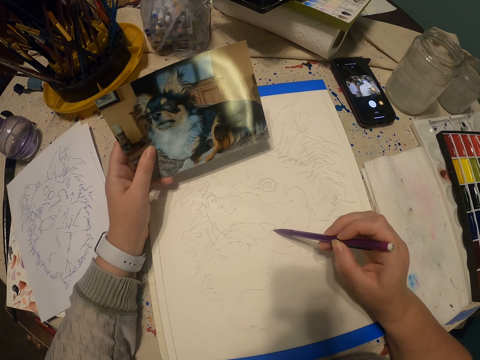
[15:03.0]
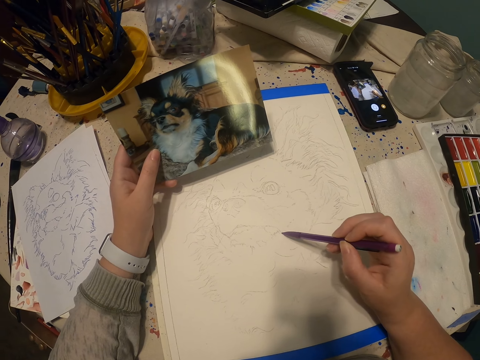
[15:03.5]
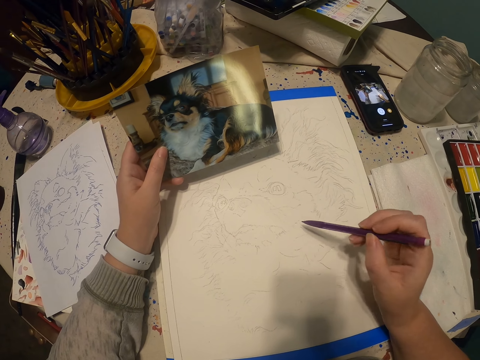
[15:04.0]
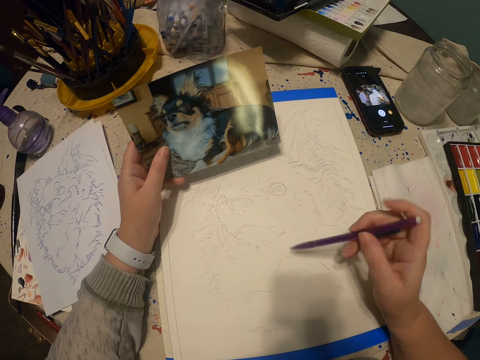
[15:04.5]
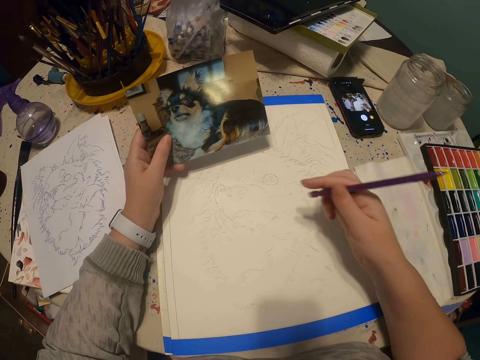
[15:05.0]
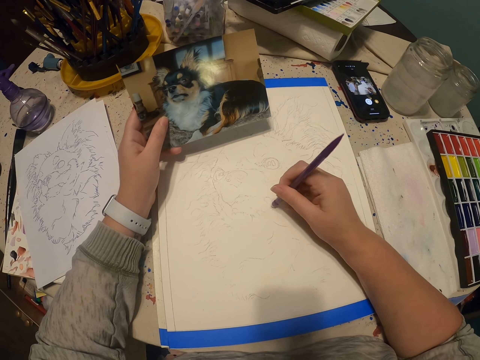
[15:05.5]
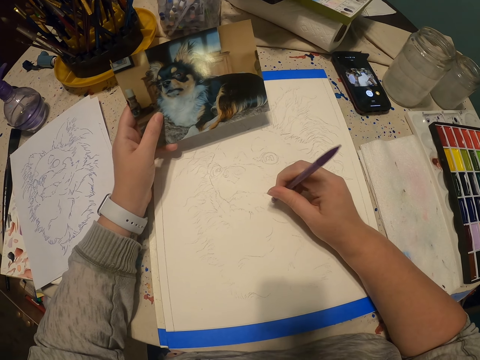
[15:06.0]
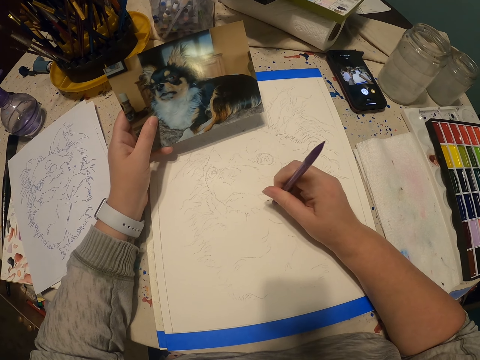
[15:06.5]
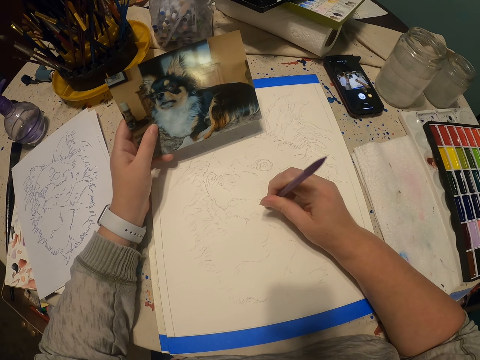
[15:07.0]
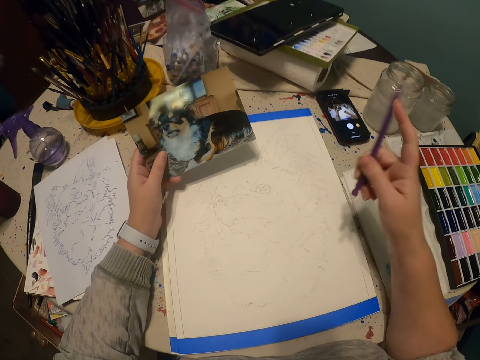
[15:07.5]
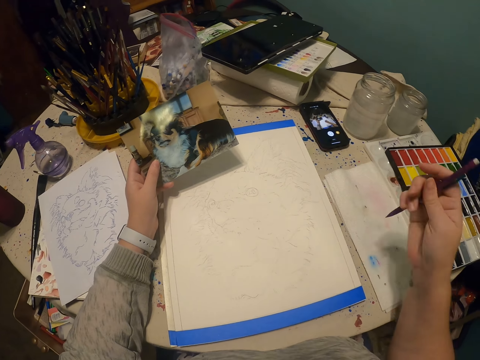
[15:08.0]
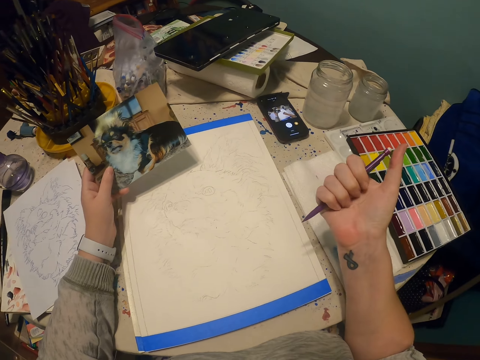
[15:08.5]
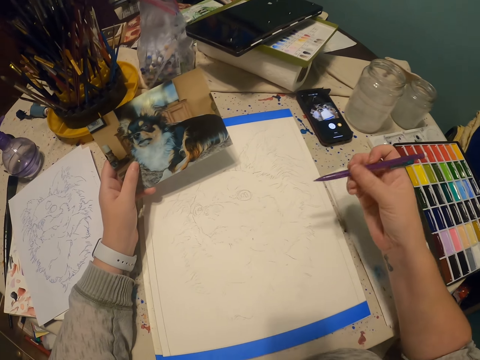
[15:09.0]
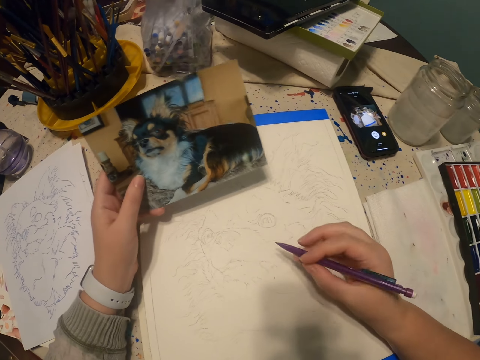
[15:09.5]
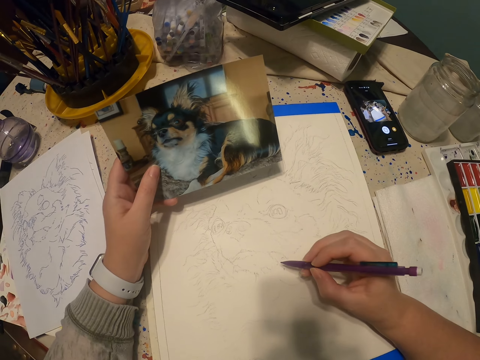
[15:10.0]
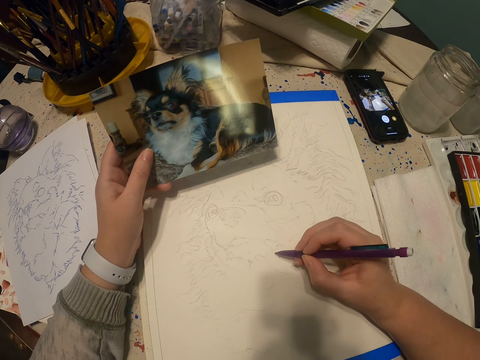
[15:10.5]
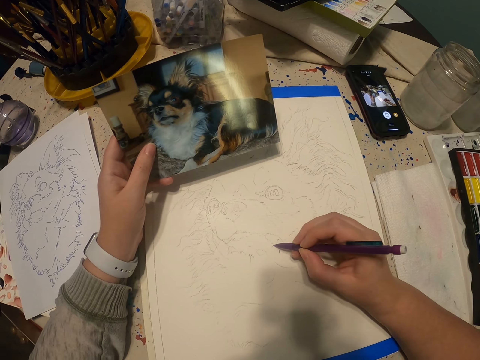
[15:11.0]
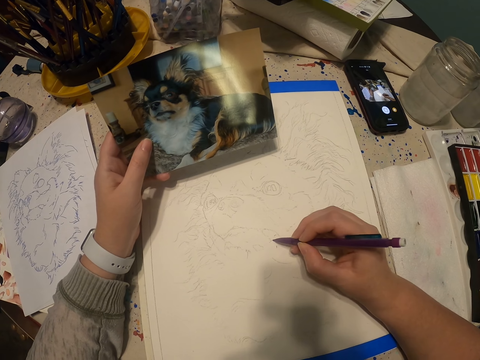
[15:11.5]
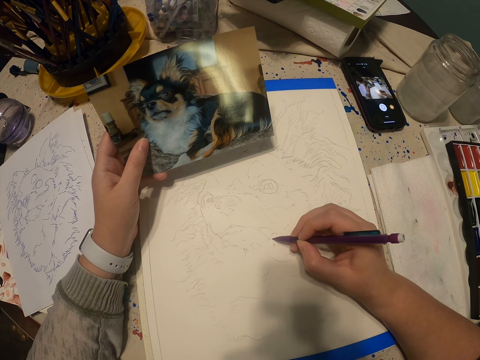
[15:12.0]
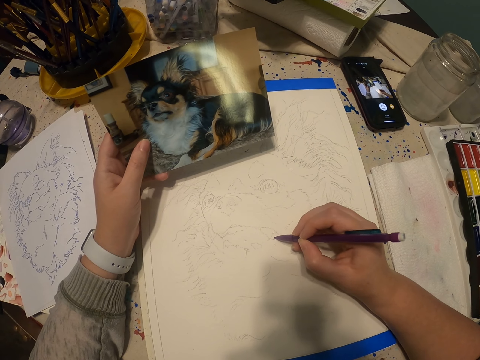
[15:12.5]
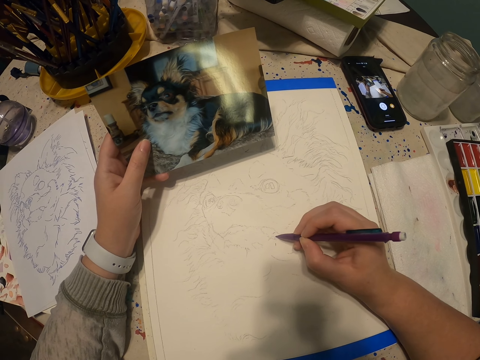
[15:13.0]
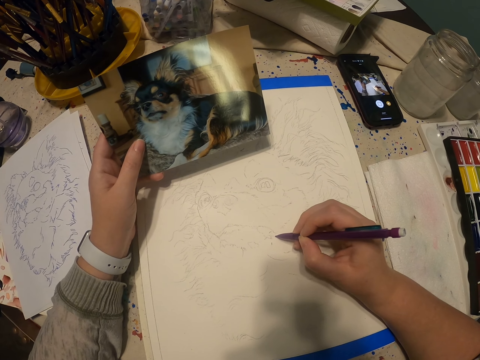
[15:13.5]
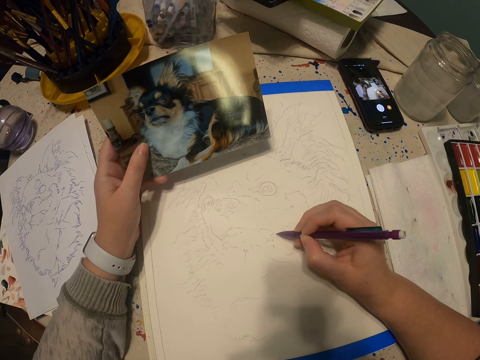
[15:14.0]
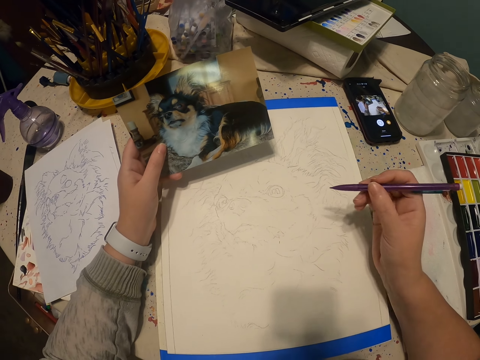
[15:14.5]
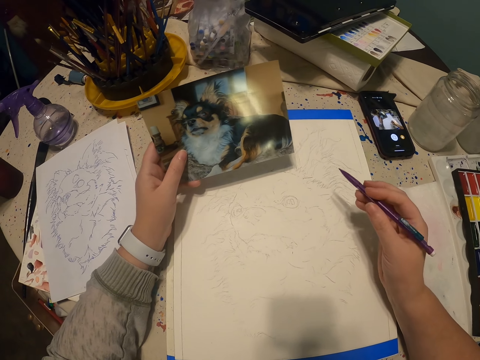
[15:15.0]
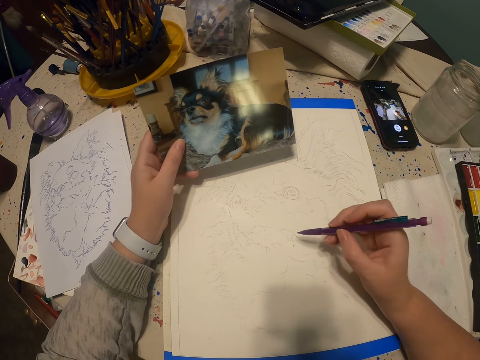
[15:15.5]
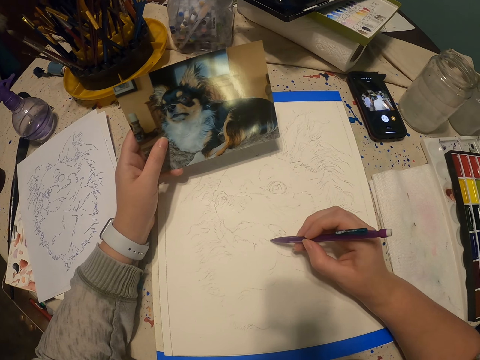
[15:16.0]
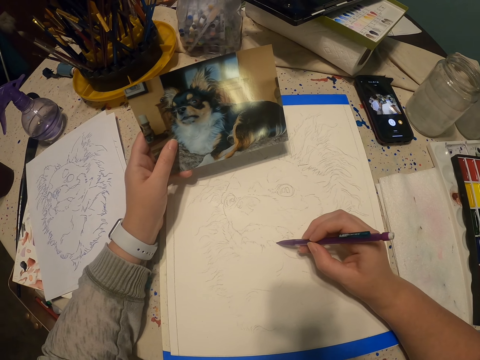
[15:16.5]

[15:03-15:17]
The camera wearer flips a pencil with a hand. They rub a sketch with a rubber. They flip the pencil with a hand. They draw a dog on the book with the pencil.

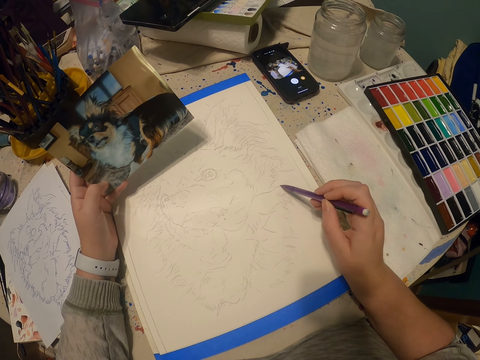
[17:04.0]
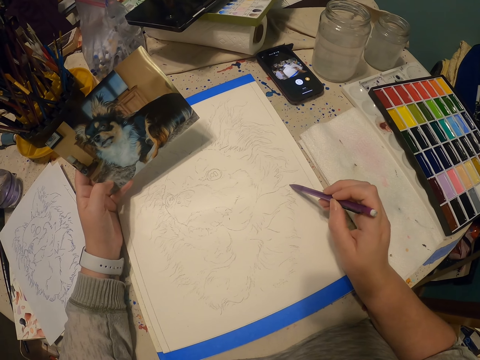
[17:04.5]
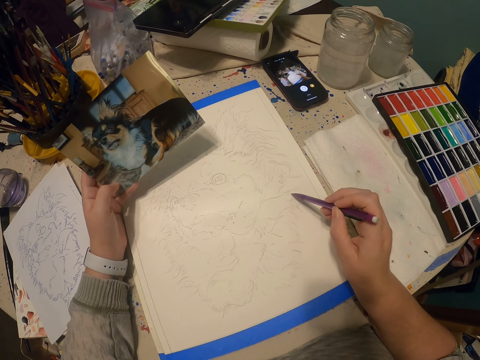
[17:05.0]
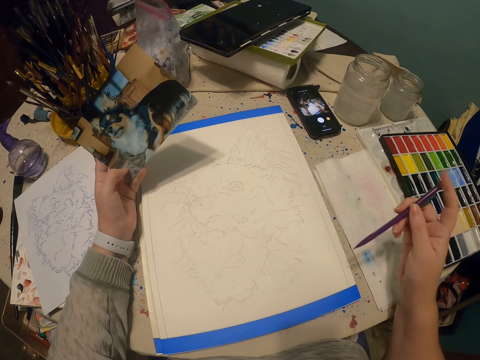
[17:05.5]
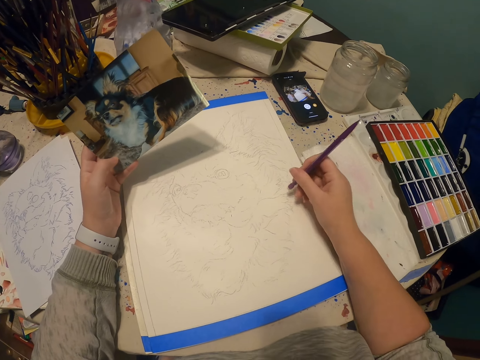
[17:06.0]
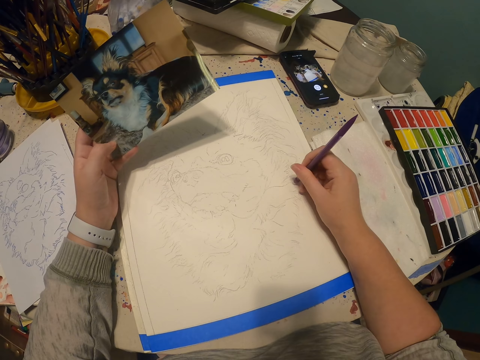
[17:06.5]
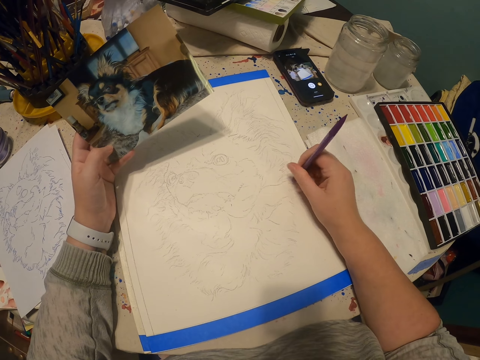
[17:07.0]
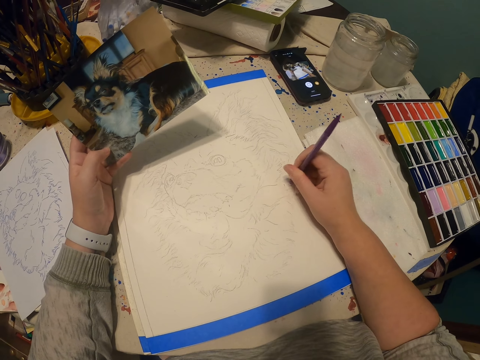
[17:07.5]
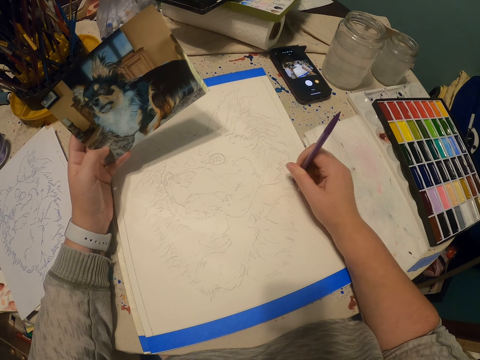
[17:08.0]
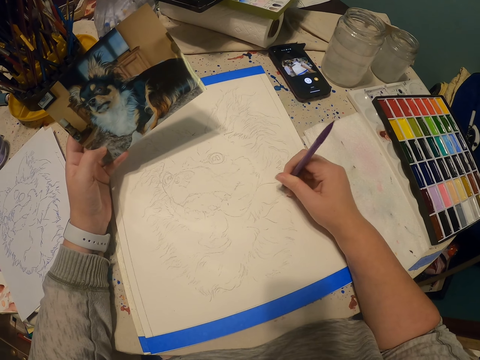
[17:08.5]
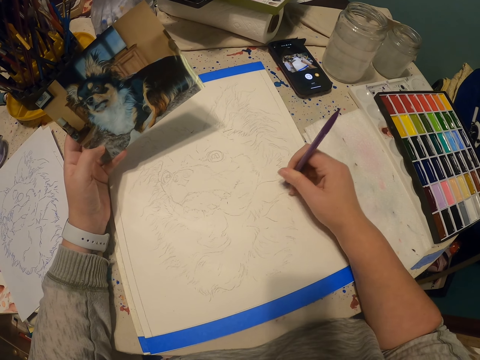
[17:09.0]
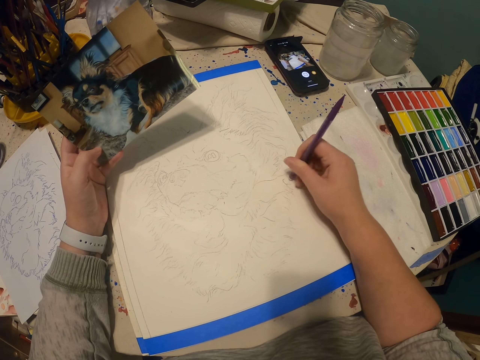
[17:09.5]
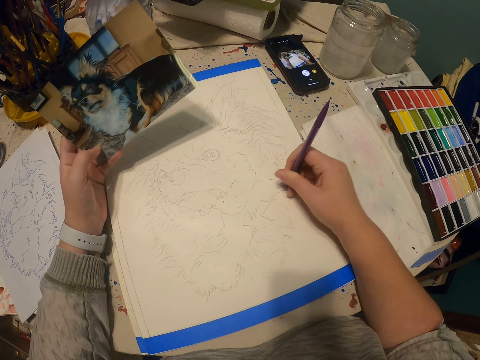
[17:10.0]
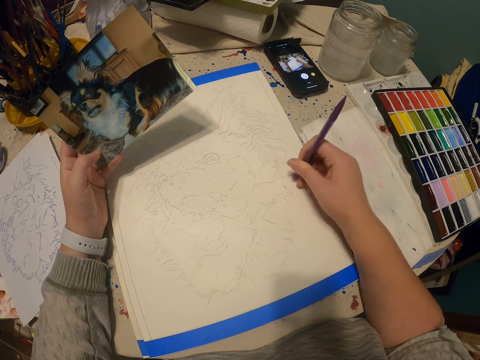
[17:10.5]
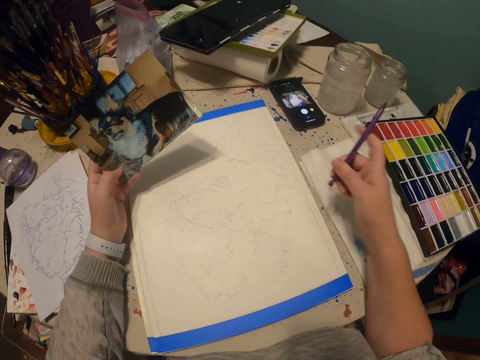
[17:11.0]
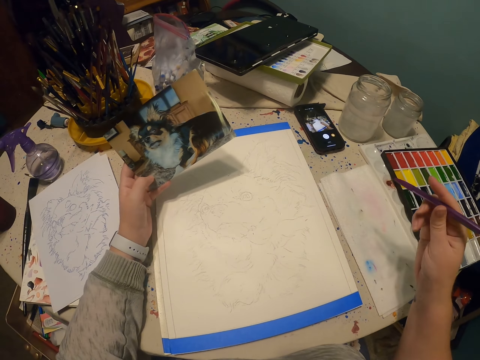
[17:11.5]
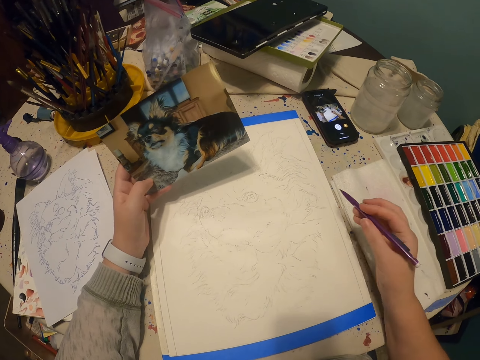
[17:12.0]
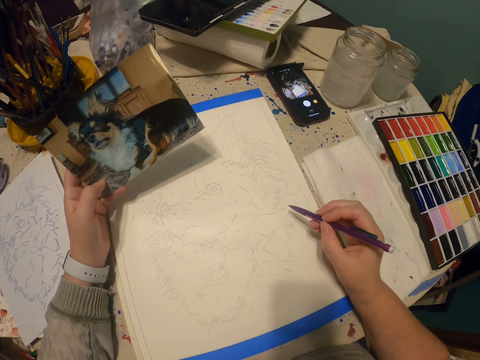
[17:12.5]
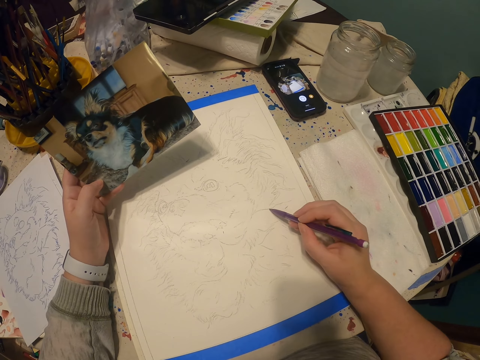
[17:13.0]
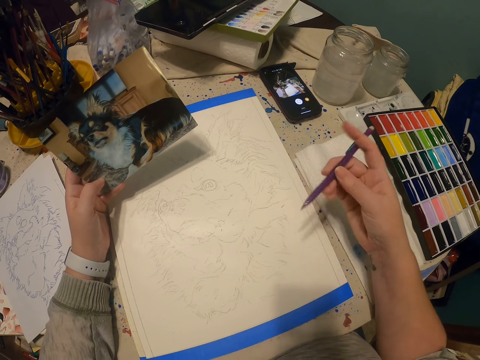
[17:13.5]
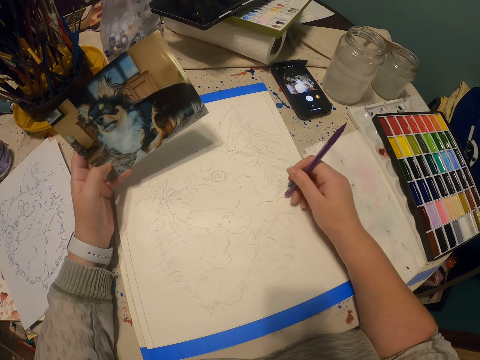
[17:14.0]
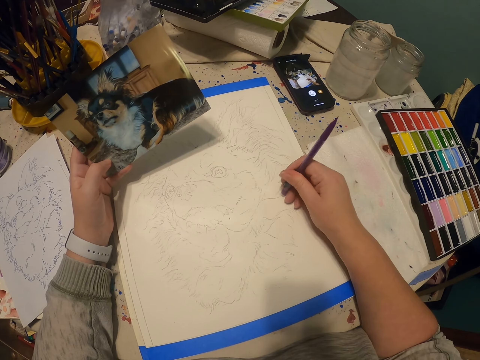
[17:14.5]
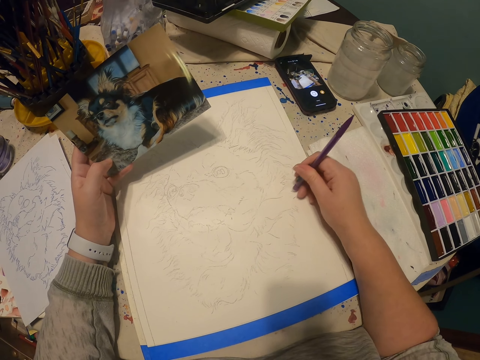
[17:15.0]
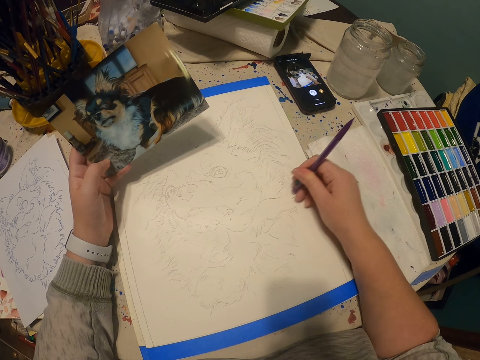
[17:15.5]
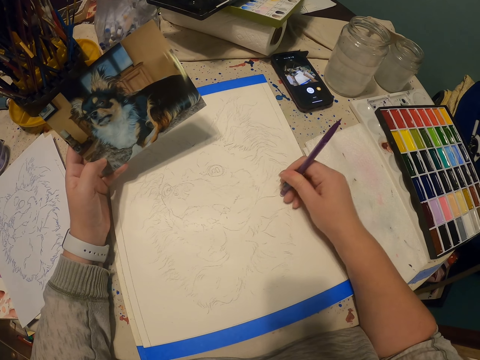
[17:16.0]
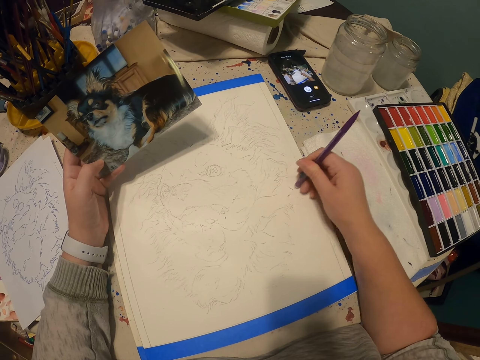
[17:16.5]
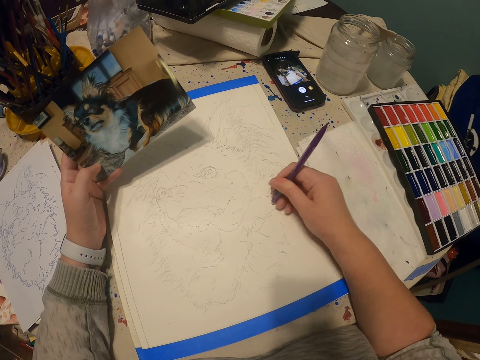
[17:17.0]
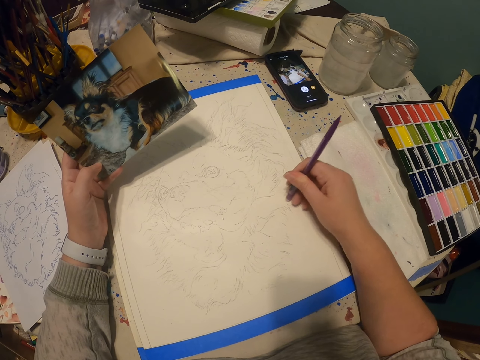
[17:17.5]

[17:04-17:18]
The camera wearer flips a pencil with a hand. They rub a sketch with a rubber. They flip the pencil with a hand. They draw a dog on the book. They erase part of the picture.
